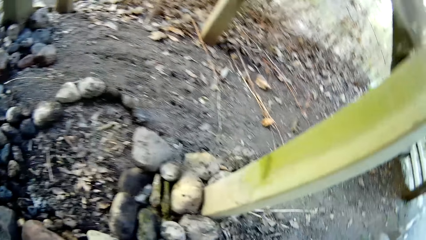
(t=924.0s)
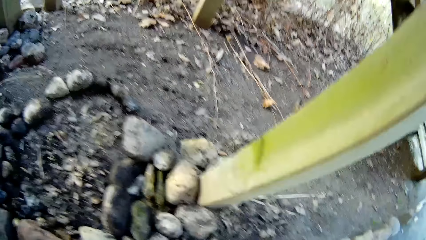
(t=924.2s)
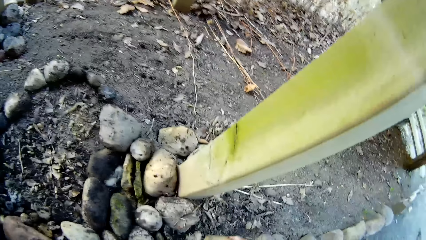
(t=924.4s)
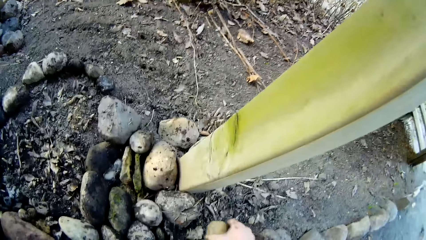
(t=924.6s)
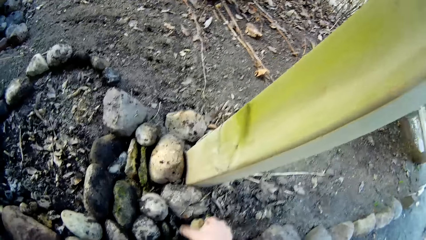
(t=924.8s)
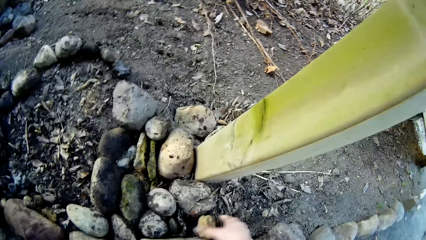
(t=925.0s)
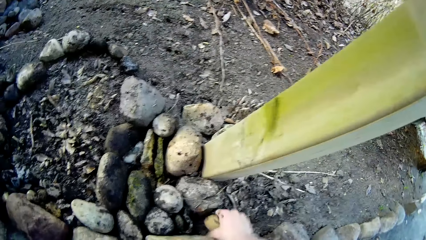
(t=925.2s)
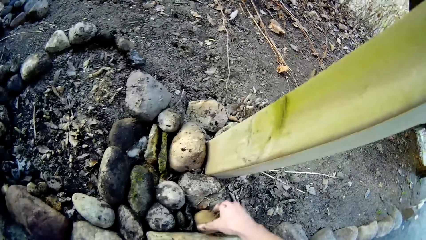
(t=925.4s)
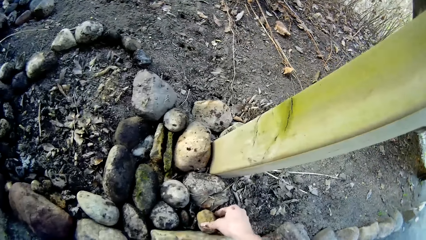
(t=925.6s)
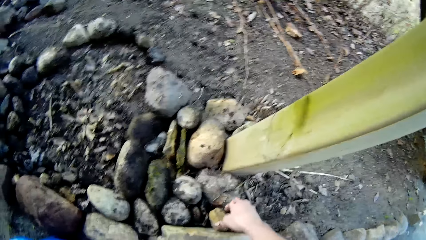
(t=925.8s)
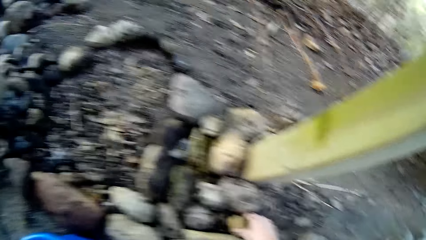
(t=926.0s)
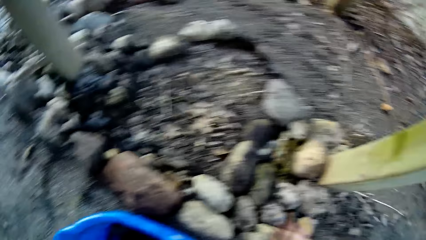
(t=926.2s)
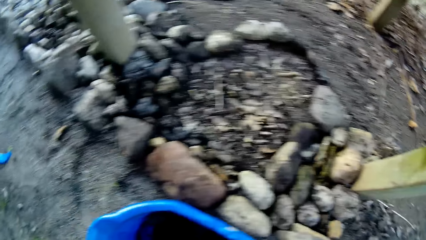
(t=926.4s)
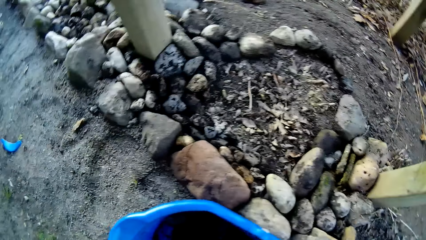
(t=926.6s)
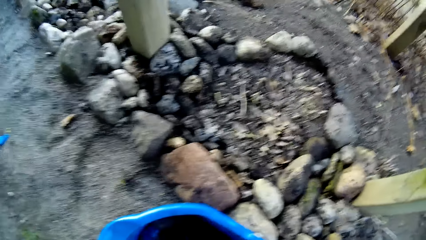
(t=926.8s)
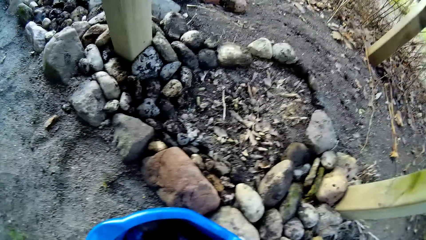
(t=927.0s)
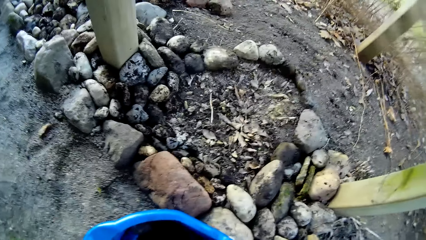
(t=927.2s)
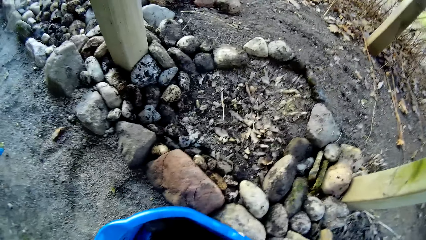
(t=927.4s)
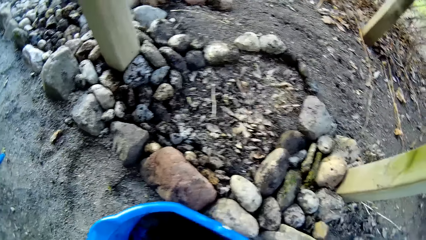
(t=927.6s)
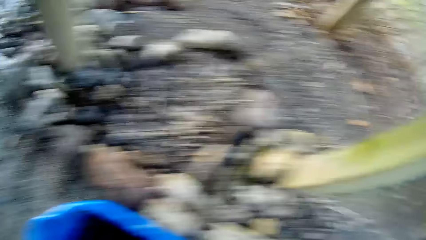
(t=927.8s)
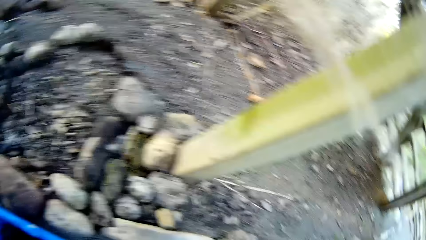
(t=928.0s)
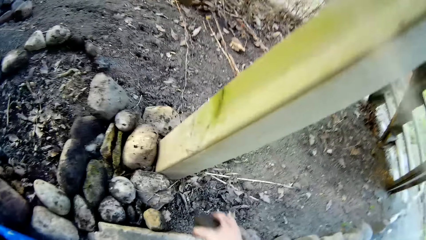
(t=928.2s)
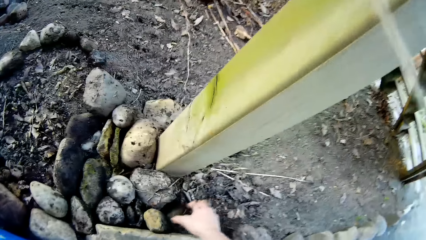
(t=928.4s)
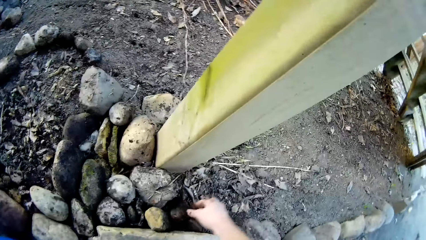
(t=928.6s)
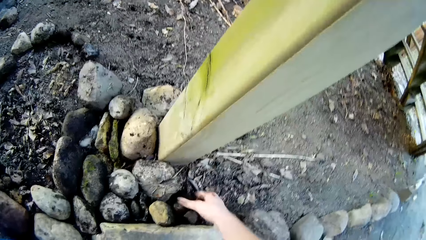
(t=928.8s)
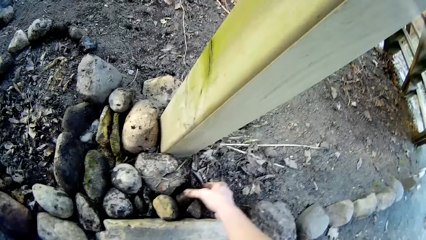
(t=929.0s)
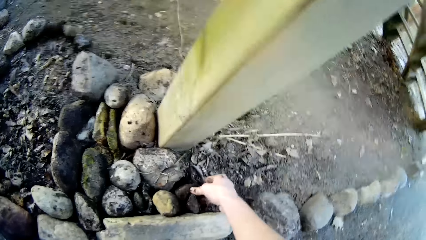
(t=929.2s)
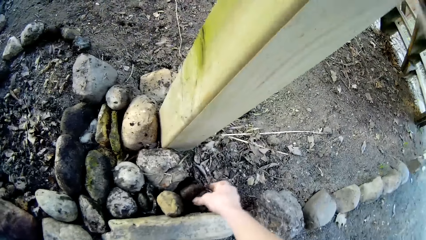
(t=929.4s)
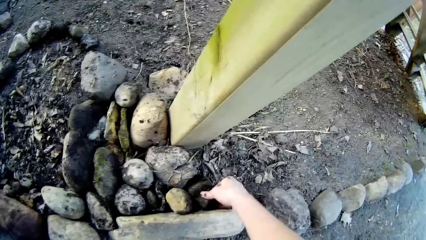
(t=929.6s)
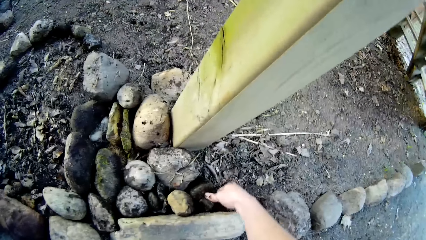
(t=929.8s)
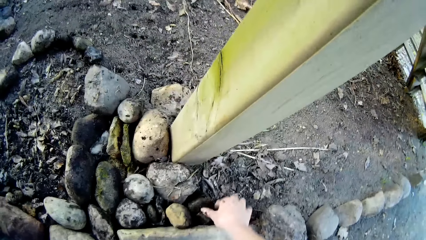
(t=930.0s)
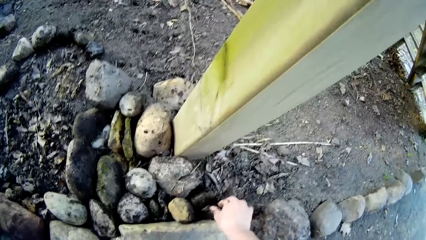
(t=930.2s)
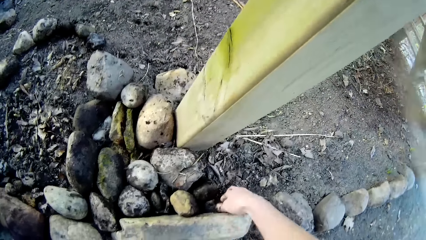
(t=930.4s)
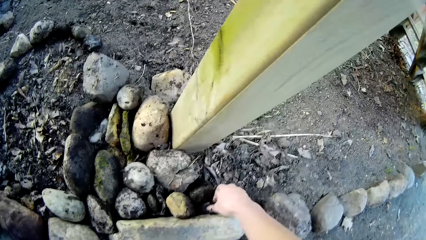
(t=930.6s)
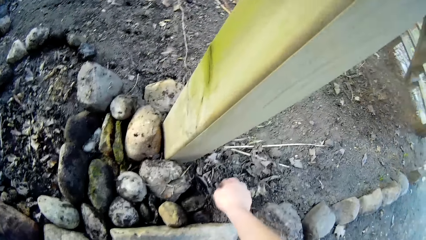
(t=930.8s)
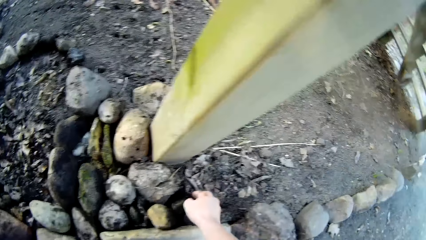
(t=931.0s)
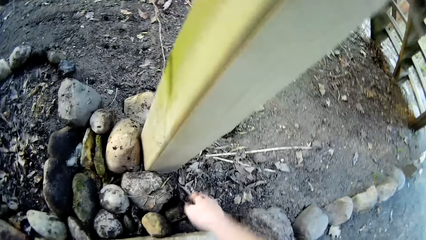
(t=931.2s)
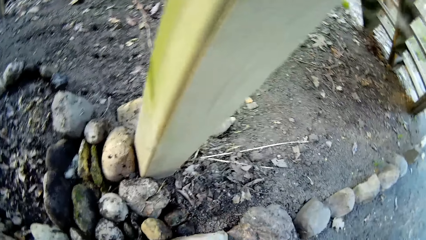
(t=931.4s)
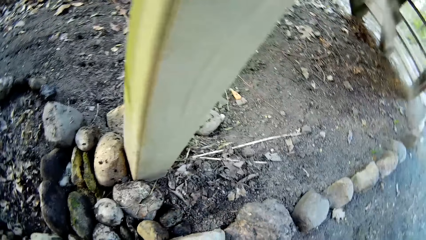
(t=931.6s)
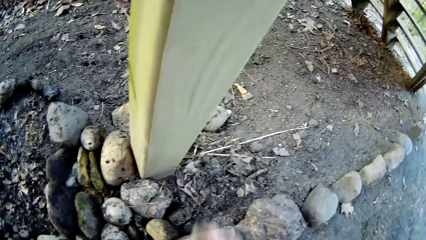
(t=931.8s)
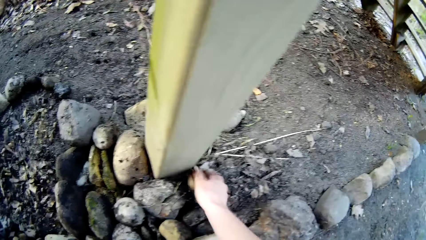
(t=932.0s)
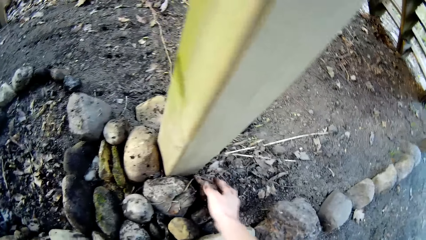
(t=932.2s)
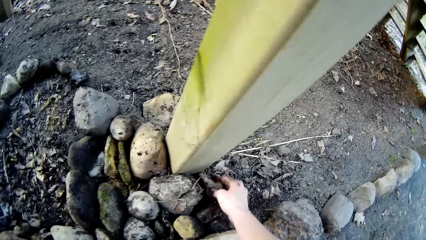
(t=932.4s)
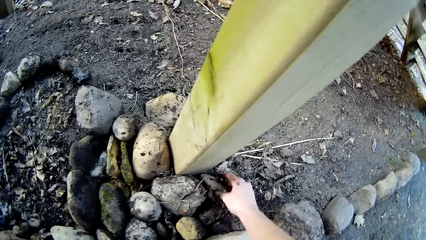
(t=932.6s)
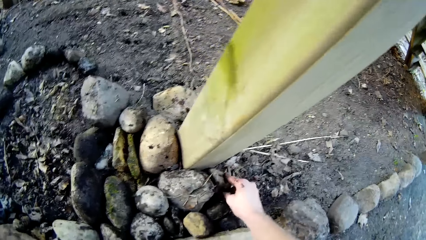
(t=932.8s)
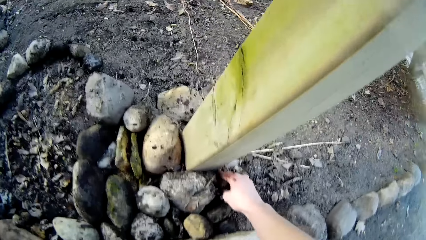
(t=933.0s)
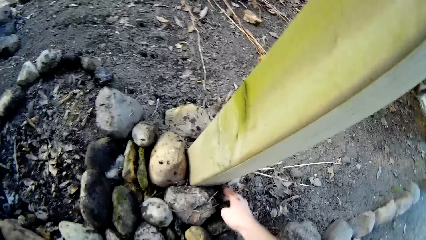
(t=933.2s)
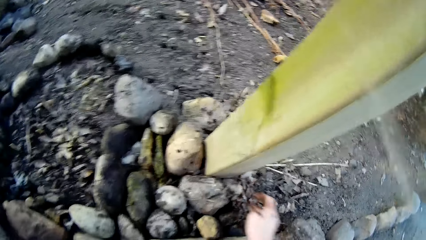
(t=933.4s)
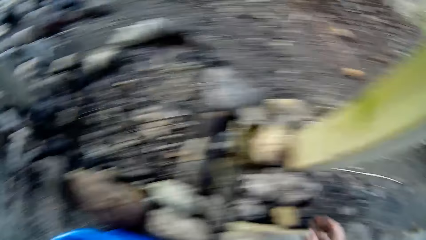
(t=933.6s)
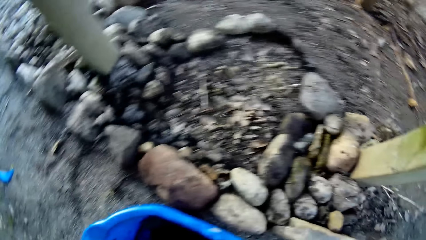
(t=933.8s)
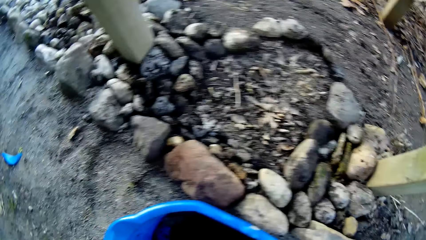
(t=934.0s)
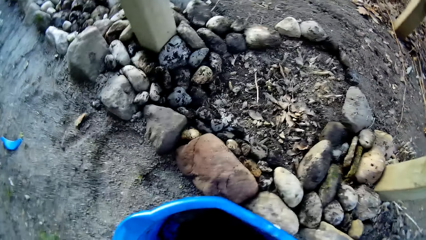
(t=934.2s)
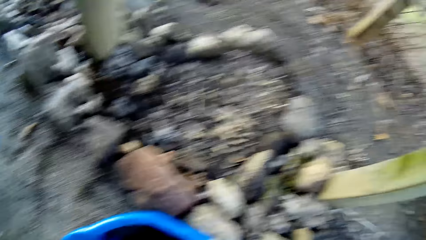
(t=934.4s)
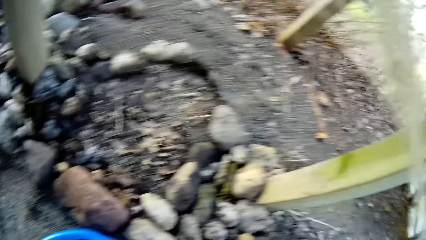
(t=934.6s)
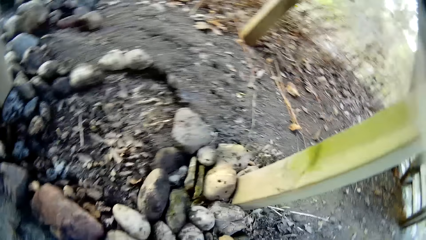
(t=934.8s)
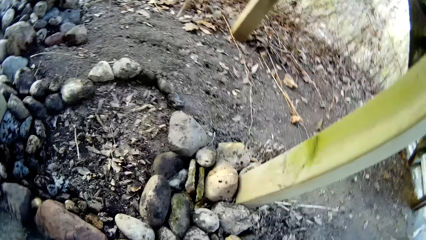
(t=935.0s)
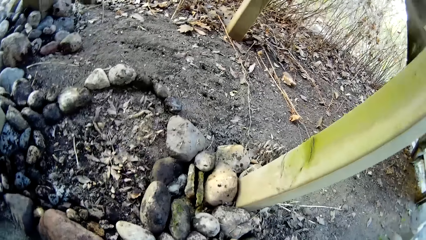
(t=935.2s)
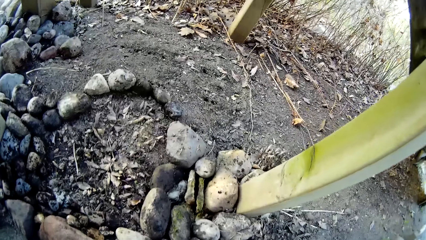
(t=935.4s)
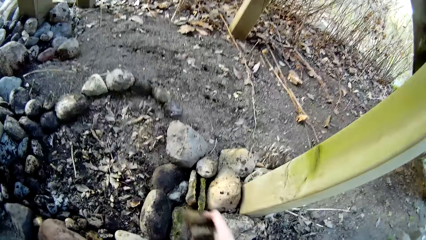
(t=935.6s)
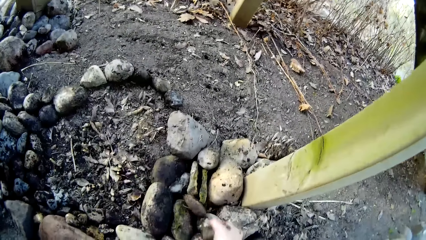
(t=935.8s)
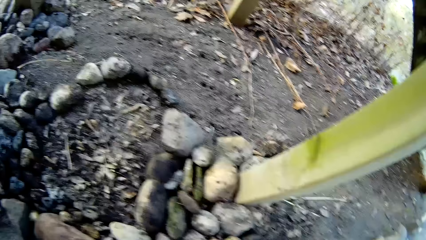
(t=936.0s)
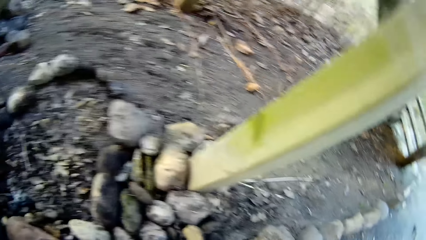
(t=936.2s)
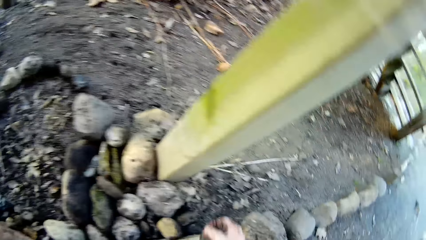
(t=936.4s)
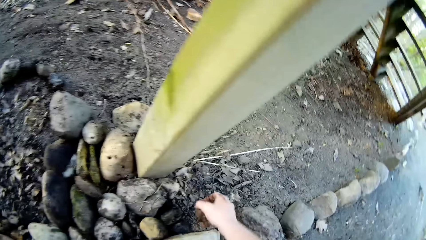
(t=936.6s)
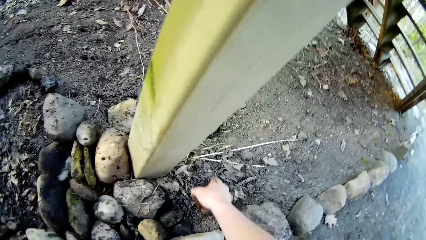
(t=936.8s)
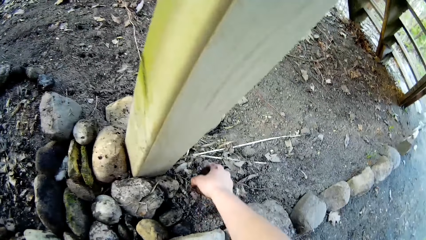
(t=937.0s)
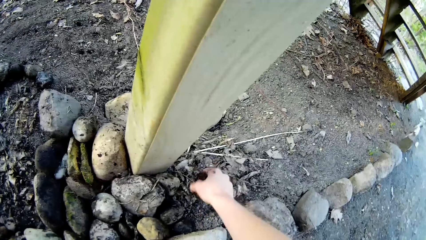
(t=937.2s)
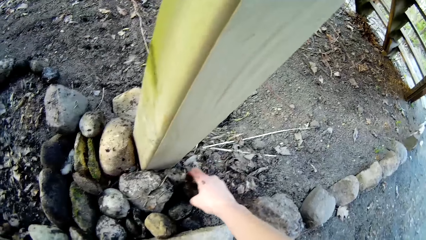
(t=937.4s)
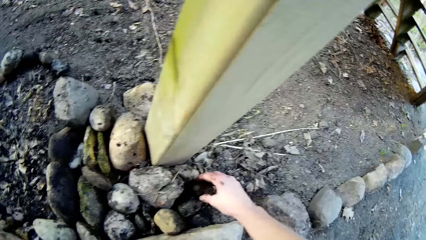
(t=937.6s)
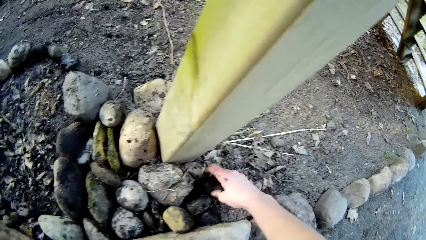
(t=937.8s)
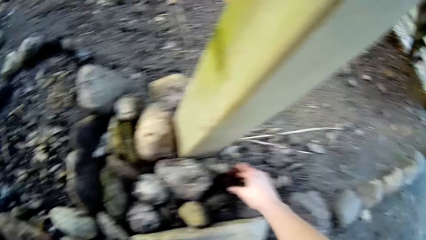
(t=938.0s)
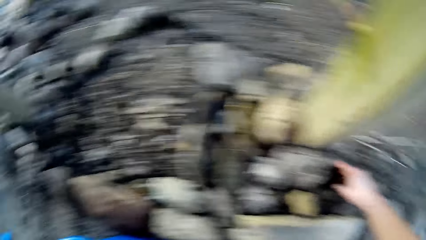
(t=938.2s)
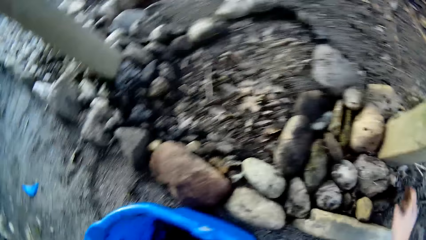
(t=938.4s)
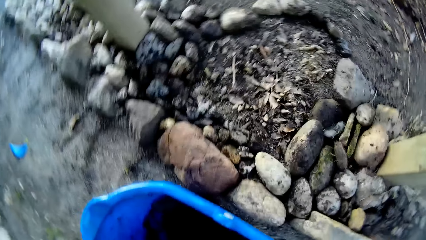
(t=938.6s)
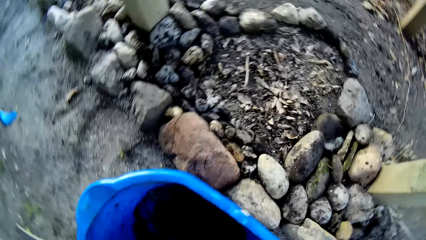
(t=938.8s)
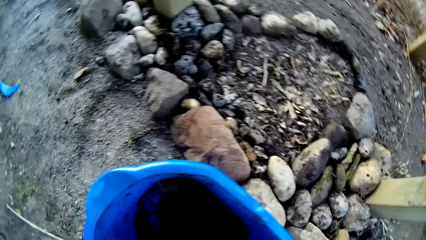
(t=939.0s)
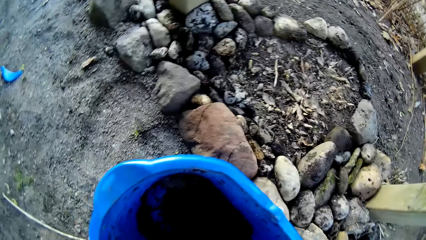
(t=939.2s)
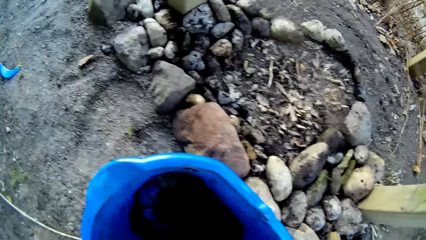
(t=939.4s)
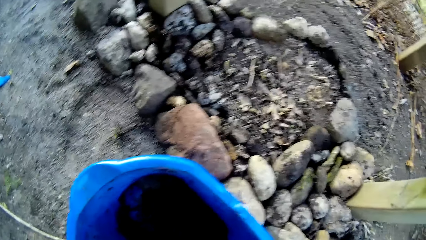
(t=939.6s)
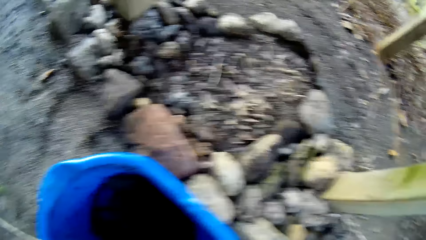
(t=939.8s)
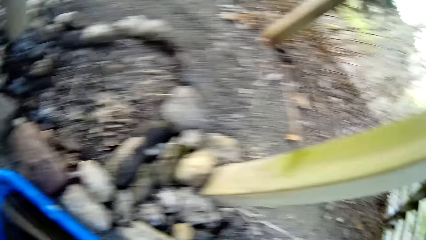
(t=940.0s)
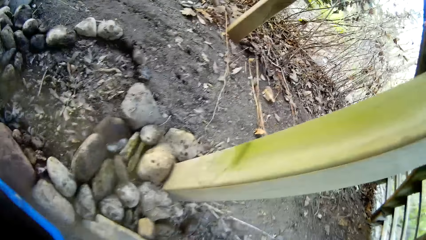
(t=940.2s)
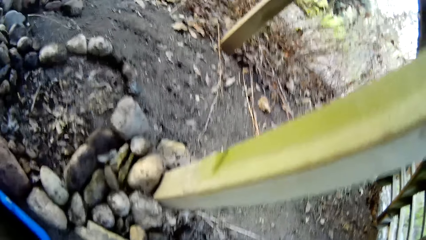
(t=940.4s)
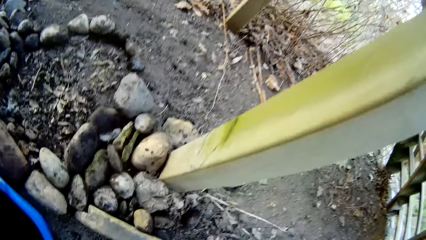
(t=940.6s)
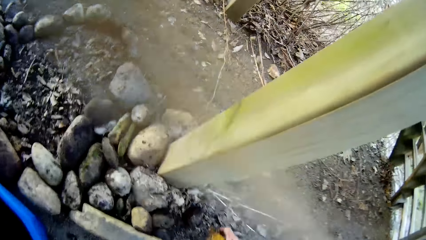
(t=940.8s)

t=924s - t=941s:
The camera wearer places a stone on the ground with her right hand, repeatedly. She places a stone on a pile of stones with her right hand. She places a stone on the ground with her right hand.
